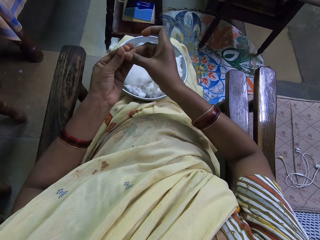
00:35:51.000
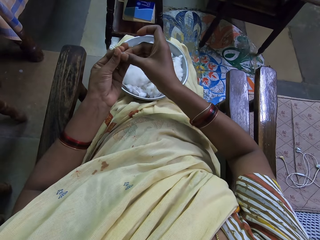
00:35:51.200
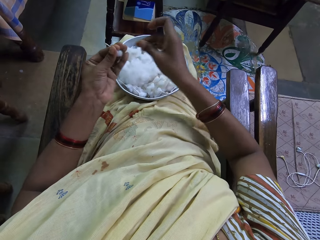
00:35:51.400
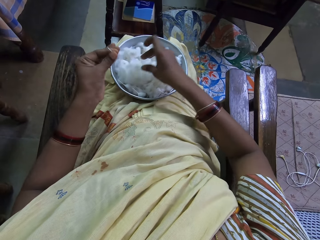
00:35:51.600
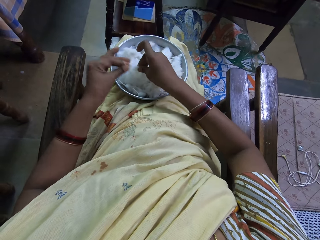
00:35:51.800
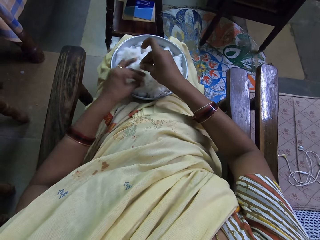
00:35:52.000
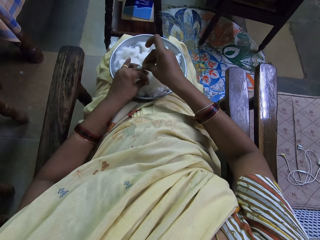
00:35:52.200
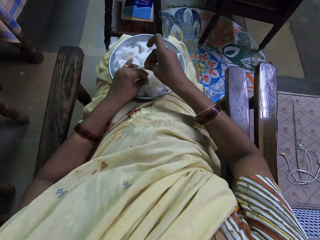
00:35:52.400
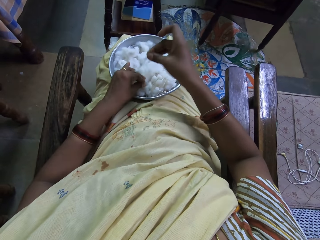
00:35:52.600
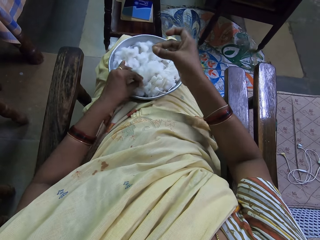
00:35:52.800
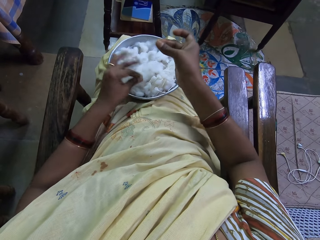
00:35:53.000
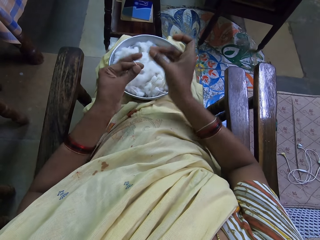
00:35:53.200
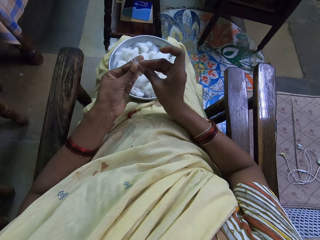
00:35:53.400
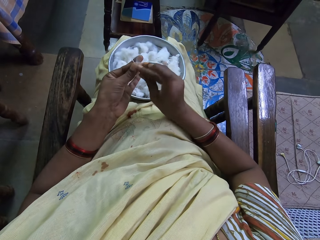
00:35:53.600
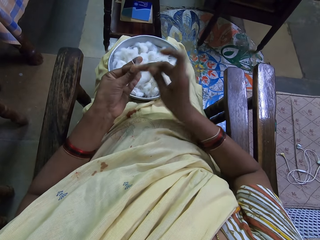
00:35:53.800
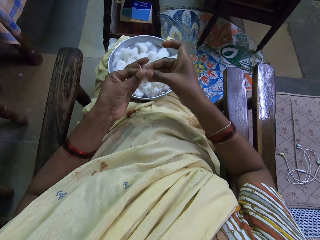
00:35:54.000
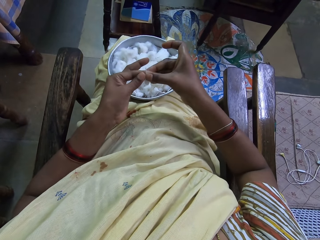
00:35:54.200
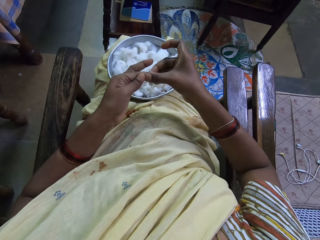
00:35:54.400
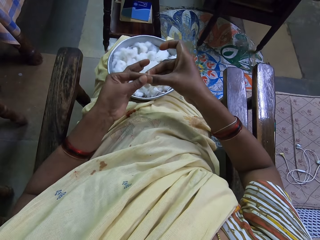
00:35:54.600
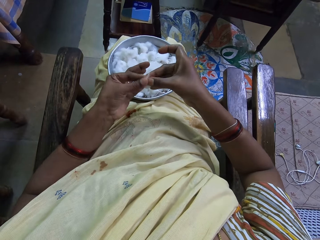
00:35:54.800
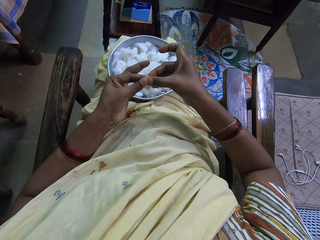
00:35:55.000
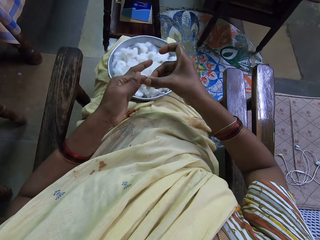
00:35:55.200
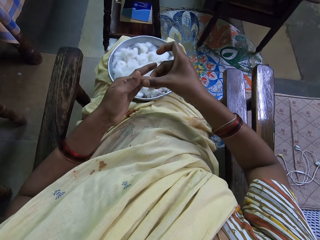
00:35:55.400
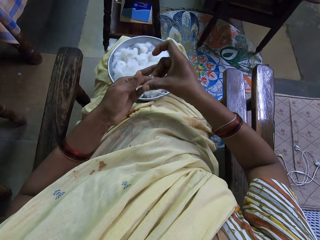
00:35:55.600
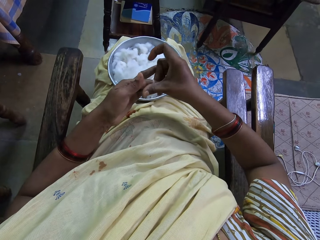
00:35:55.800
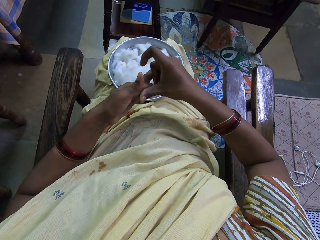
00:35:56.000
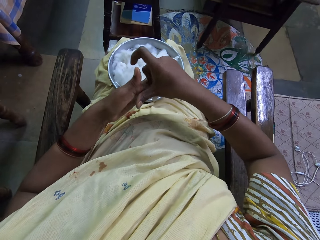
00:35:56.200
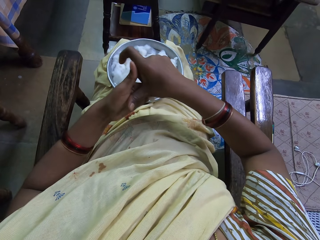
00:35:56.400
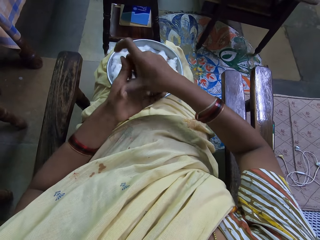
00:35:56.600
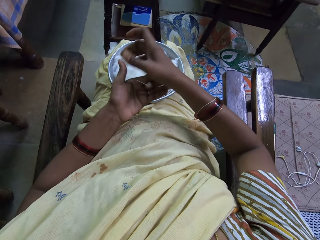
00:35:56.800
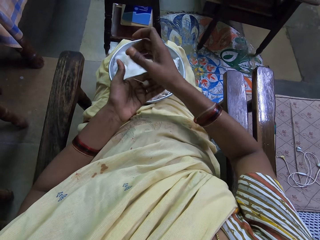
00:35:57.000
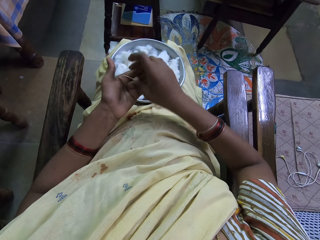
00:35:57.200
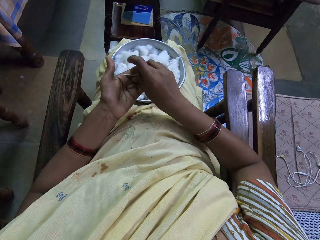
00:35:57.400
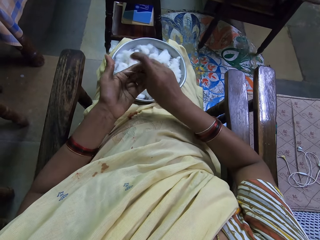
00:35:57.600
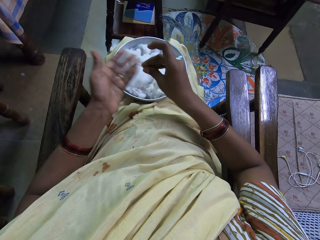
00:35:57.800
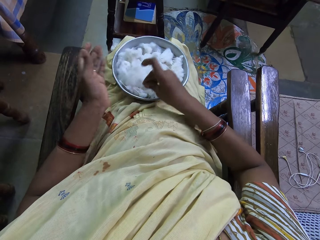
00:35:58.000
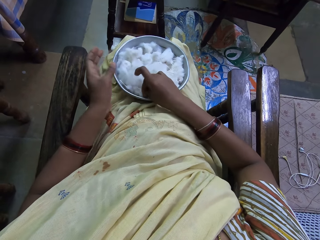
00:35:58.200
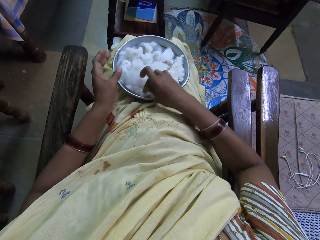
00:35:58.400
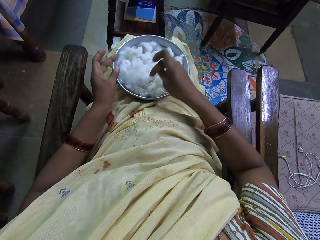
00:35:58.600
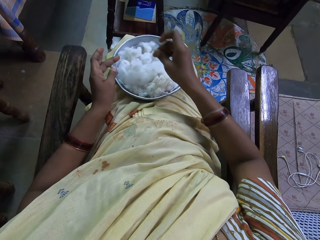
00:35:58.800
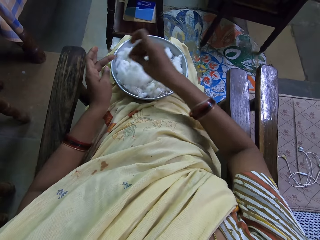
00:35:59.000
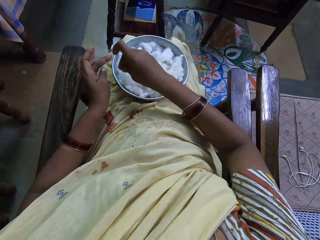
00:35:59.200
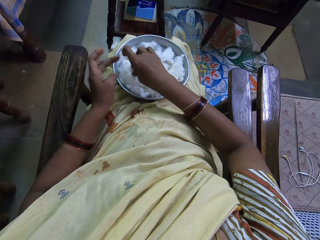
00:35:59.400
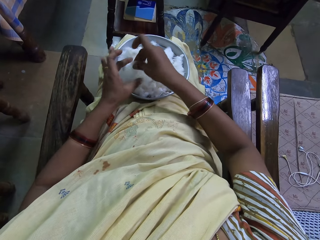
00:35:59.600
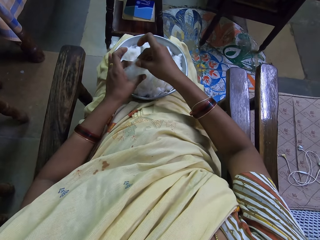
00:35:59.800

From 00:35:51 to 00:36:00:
The camera wearer holds the cotton with her fingers. She places the cotton thread in the left hand with the right hand. She picks the cotton from the tray. She holds the cotton wool with the left hand. She cuts the cotton wool with the right hand. She attaches the cotton together. She places the cotton wool in the left hand with the right hand. She spins the cotton wool with both hands. She rolls the cotton on her finger. She picks the cotton thread in the left hand with the right hand. She places the cotton thread in the basin or tray with the right hand.

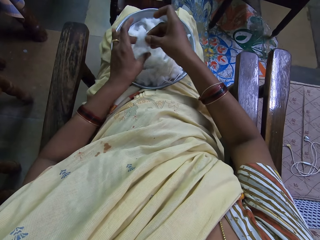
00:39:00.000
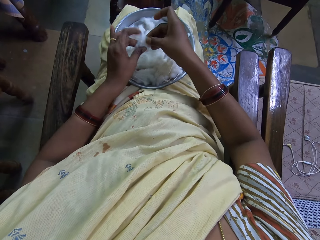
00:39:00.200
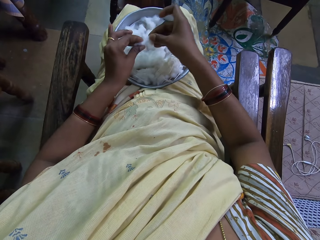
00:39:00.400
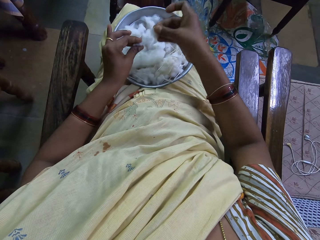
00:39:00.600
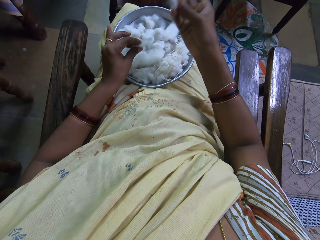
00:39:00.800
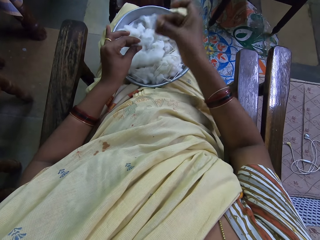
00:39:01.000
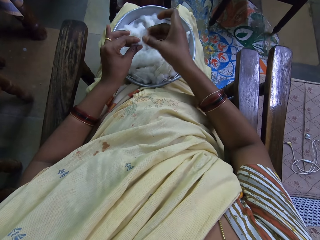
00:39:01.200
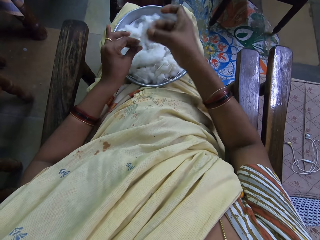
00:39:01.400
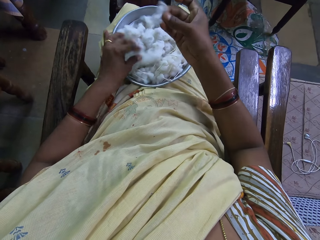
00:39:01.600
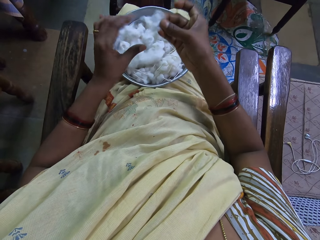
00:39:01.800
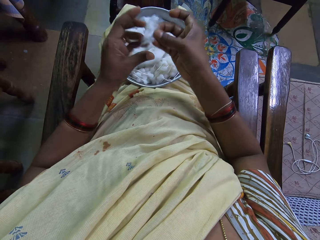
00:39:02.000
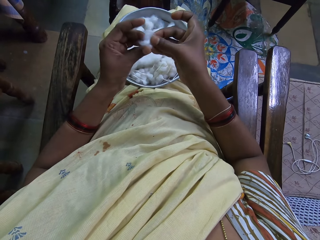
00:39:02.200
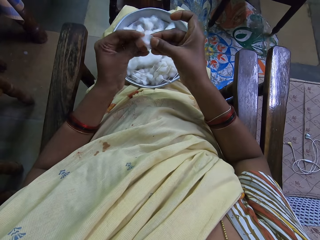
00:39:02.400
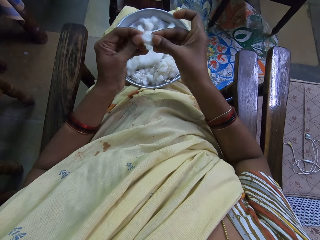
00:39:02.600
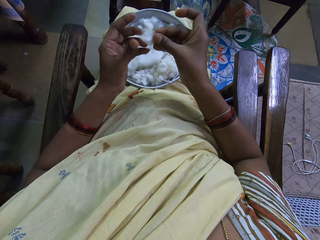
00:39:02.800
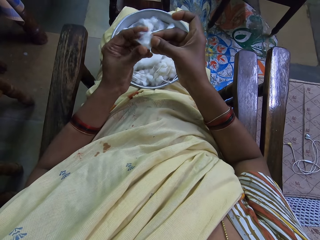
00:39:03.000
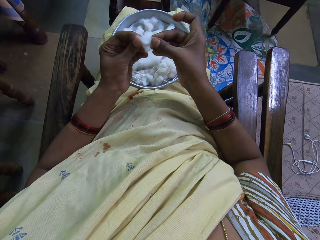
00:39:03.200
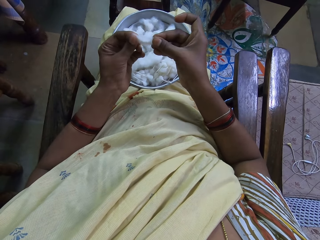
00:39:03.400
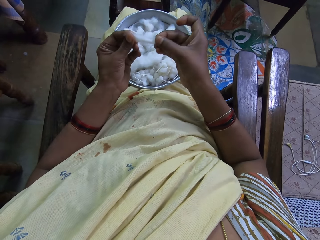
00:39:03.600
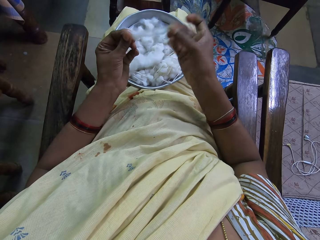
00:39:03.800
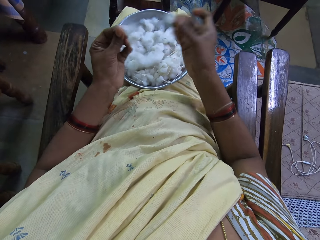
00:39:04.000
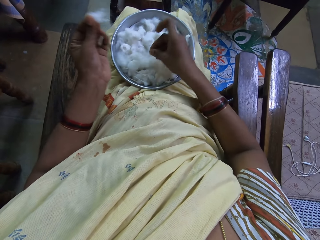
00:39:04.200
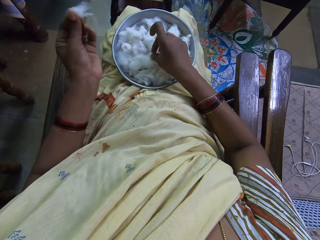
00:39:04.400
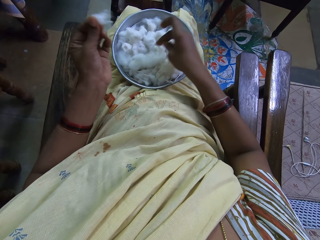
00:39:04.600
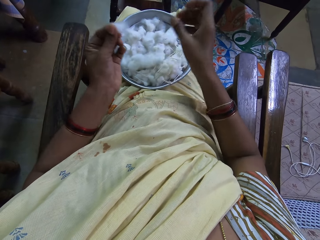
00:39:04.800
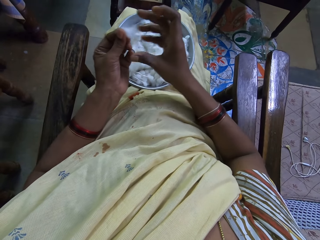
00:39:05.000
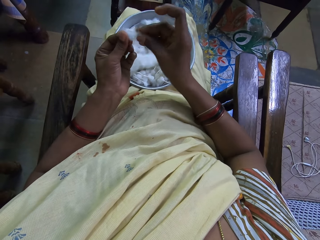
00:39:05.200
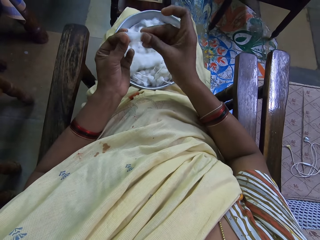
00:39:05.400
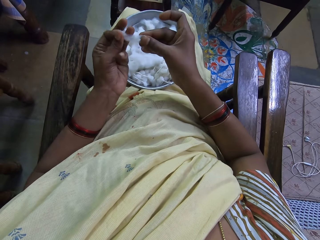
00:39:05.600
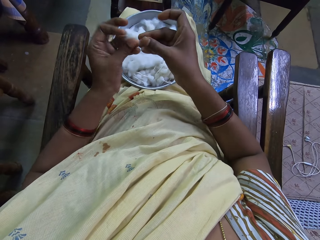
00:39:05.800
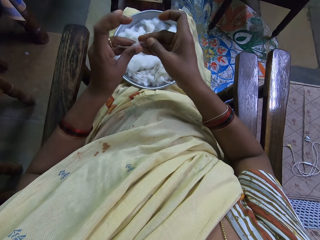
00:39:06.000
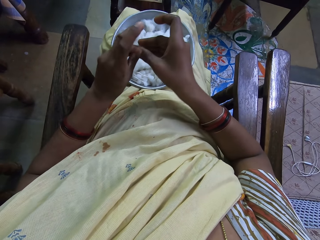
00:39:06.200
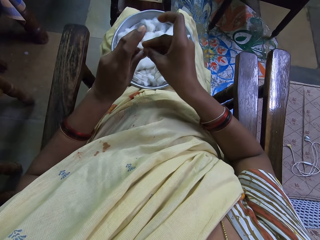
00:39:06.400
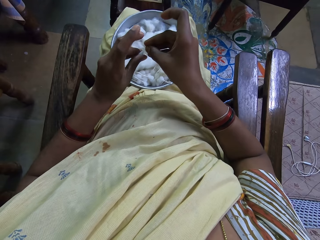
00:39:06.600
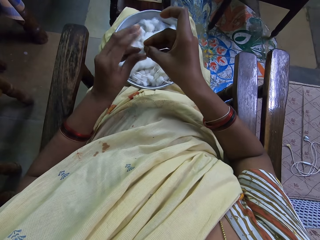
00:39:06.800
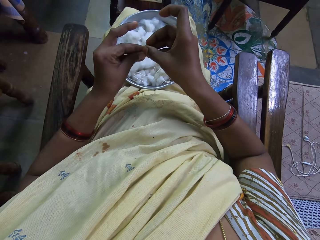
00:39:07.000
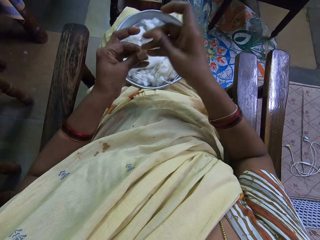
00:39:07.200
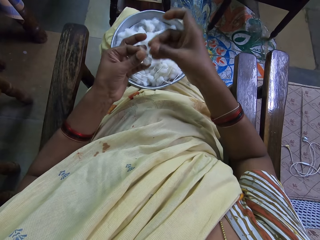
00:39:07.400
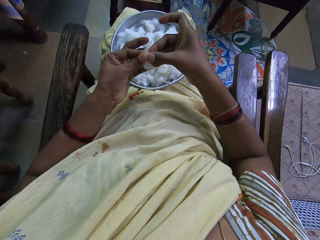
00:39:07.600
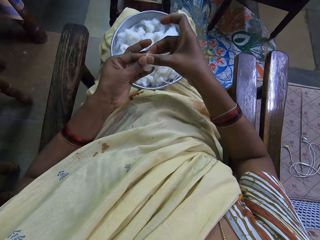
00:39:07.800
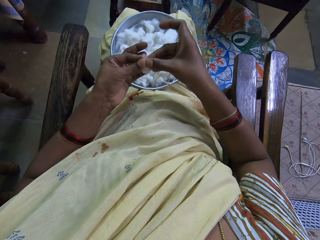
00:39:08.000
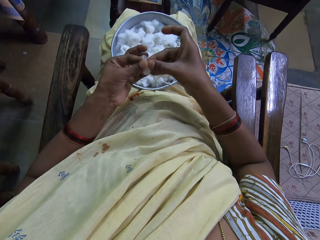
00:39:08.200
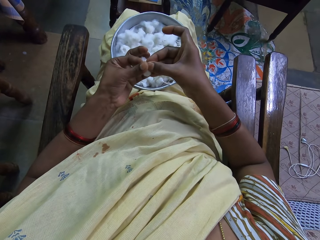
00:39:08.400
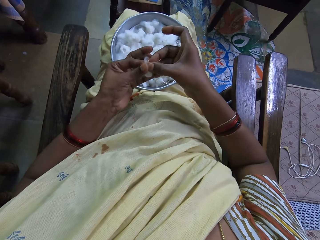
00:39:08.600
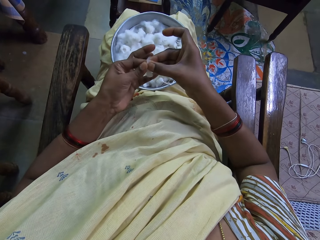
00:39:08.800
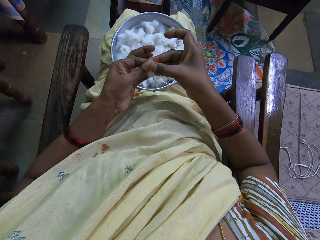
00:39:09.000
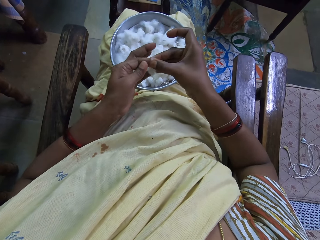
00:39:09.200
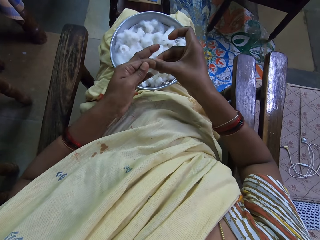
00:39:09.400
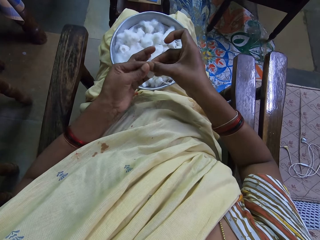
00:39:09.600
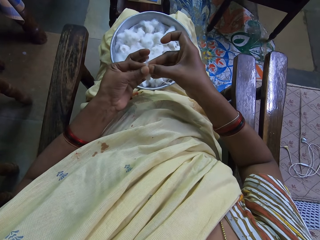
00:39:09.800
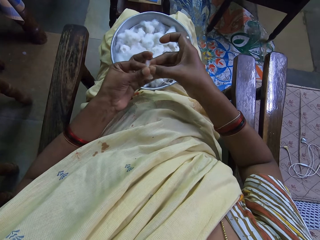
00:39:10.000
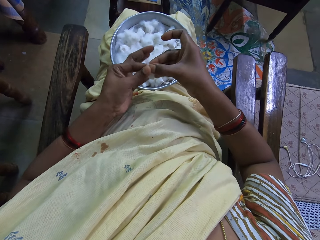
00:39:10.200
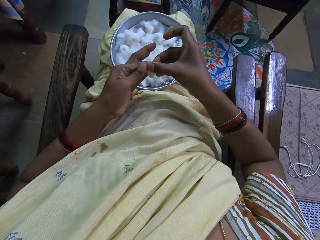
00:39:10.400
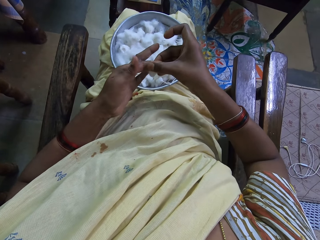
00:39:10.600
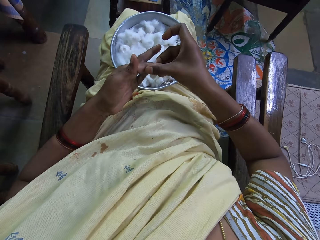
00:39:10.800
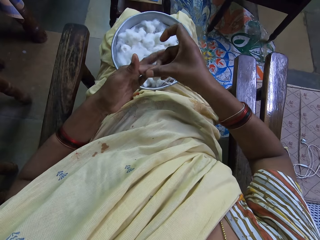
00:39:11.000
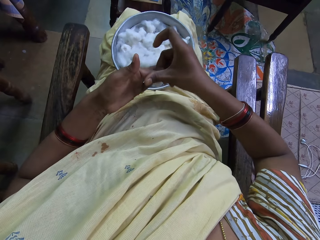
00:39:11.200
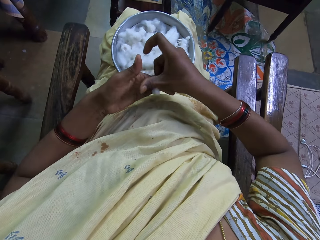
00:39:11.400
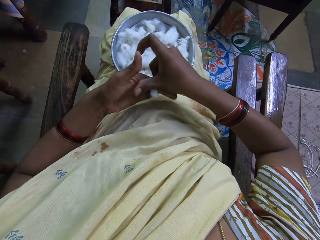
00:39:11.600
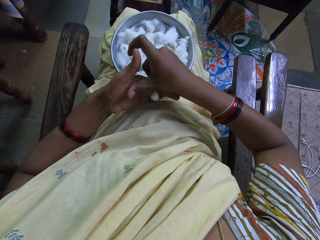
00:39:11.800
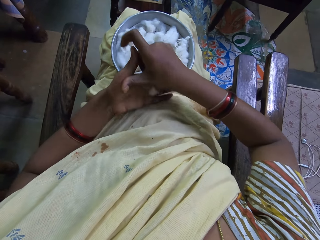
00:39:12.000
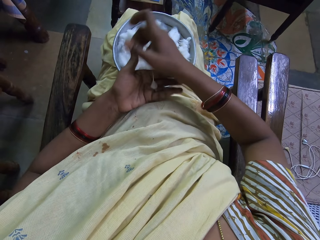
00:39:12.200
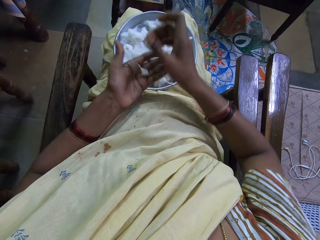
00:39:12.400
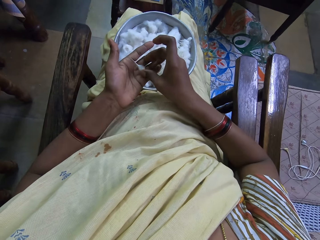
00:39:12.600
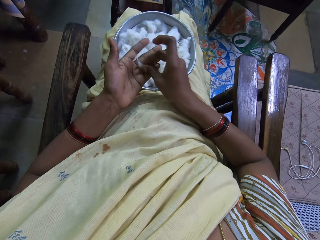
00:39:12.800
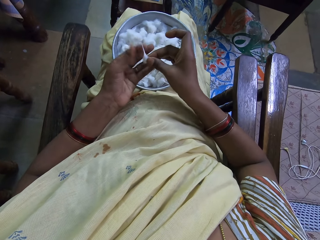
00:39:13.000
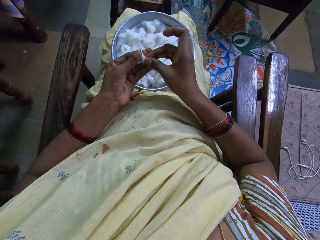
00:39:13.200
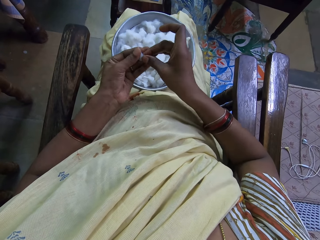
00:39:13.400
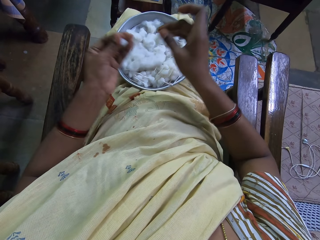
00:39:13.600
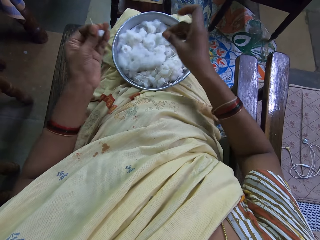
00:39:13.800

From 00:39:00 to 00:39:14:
The camera wearer pinches the cotton. They cut the cotton wool. They put the cotton wool on the tray. They fold the cotton. They roll the cotton wool.
